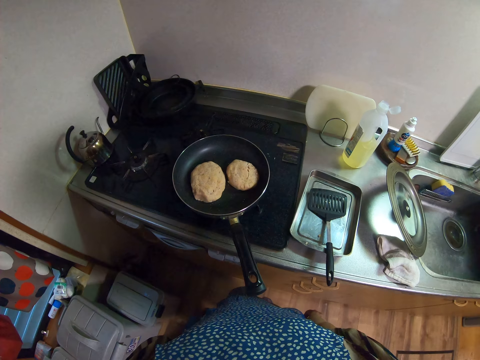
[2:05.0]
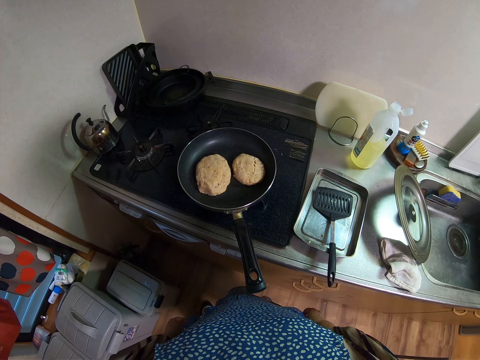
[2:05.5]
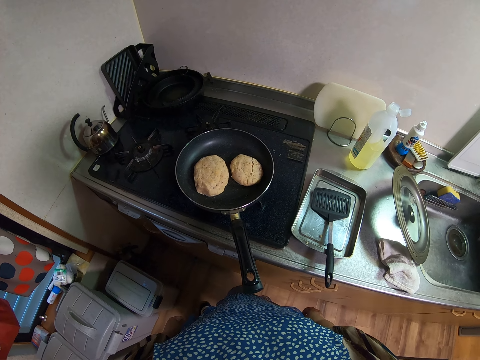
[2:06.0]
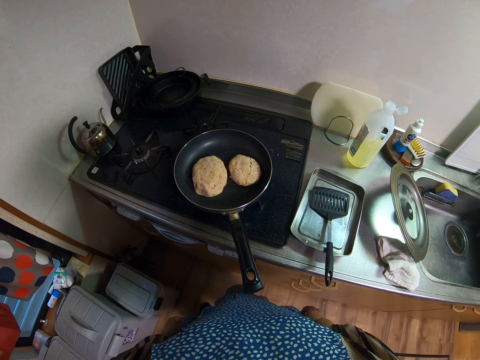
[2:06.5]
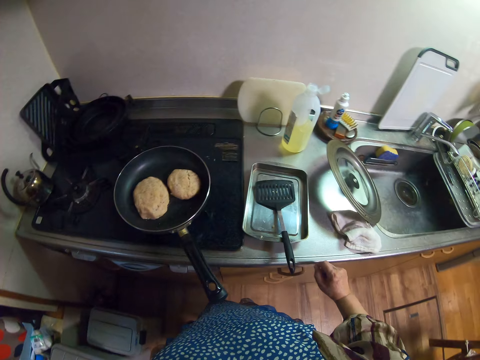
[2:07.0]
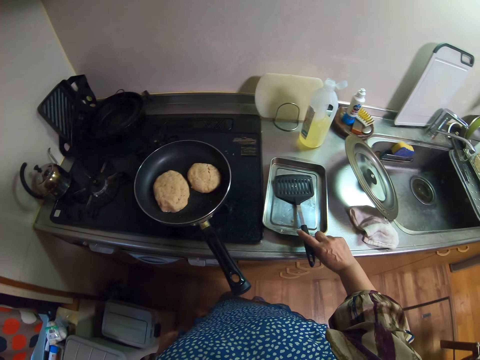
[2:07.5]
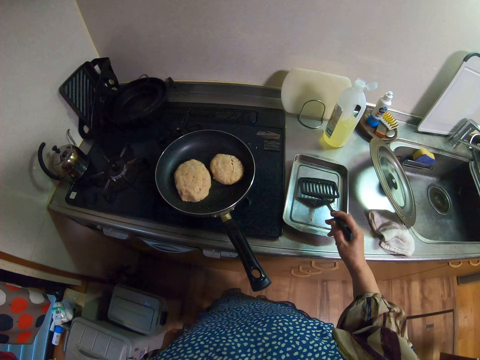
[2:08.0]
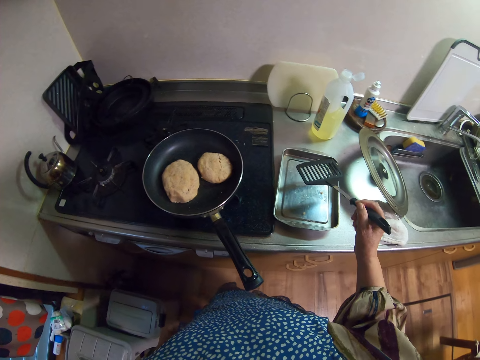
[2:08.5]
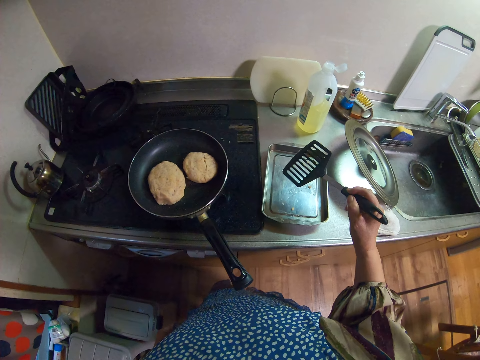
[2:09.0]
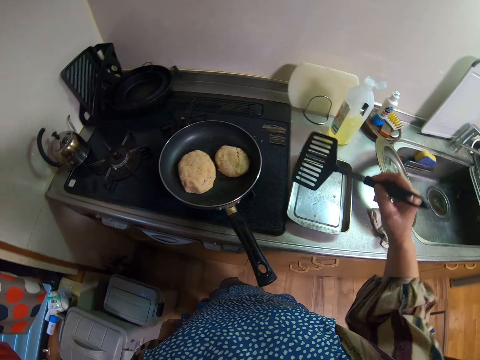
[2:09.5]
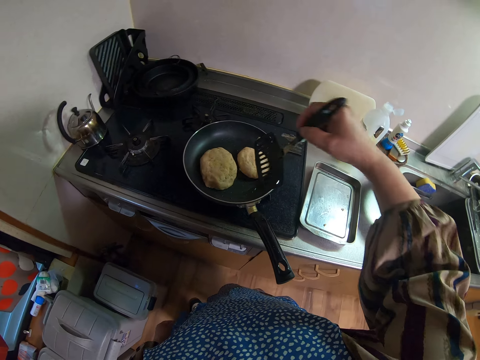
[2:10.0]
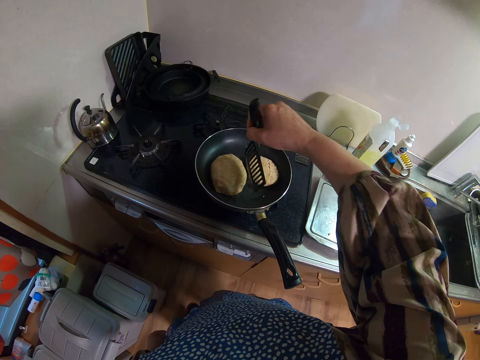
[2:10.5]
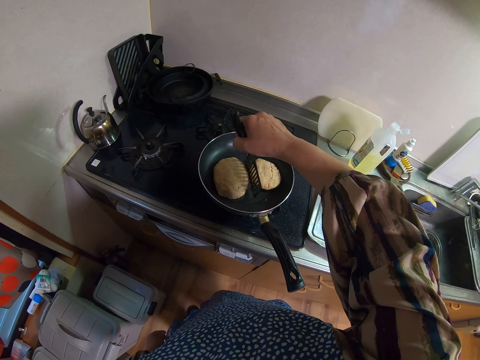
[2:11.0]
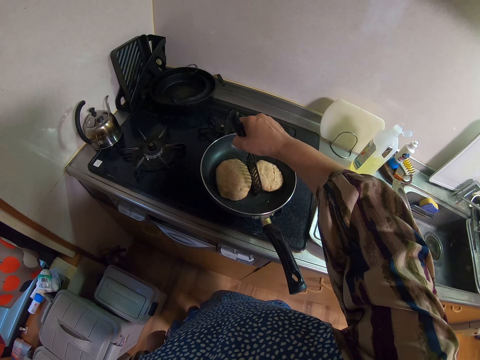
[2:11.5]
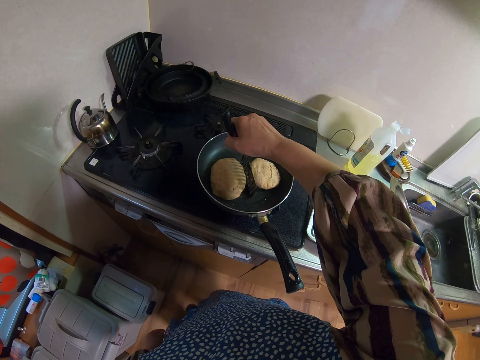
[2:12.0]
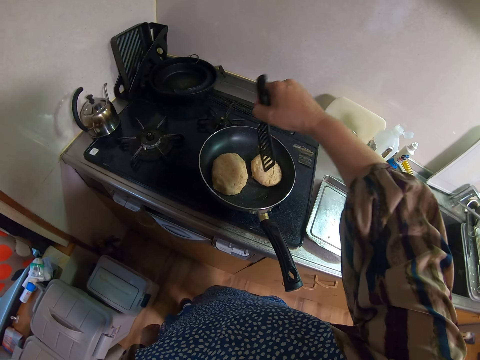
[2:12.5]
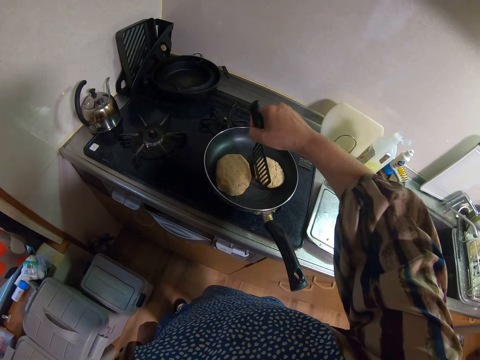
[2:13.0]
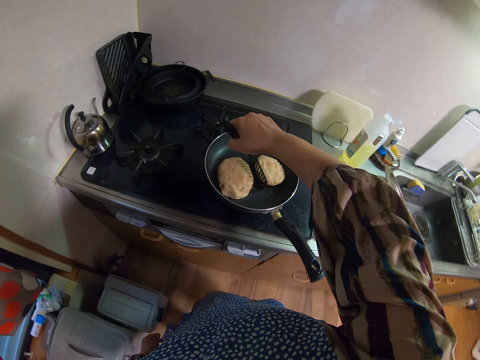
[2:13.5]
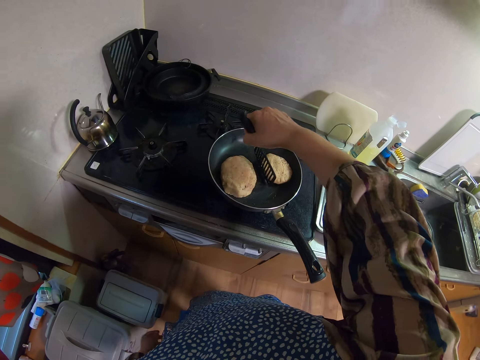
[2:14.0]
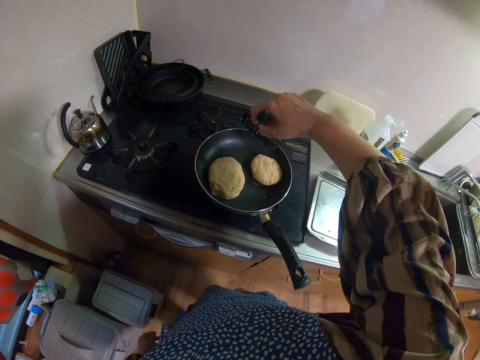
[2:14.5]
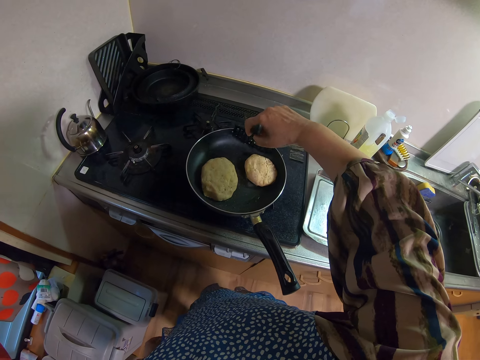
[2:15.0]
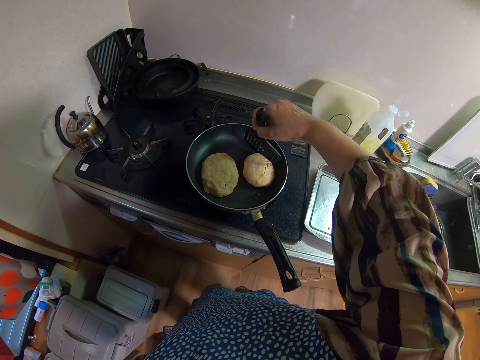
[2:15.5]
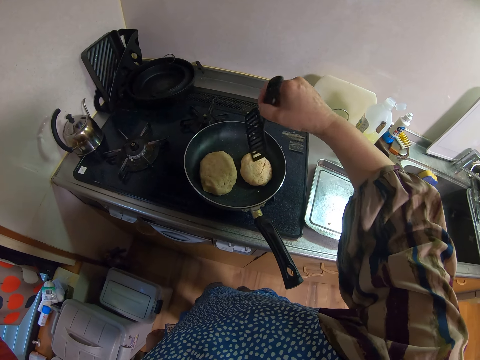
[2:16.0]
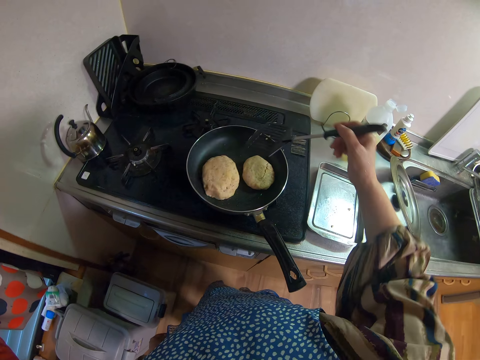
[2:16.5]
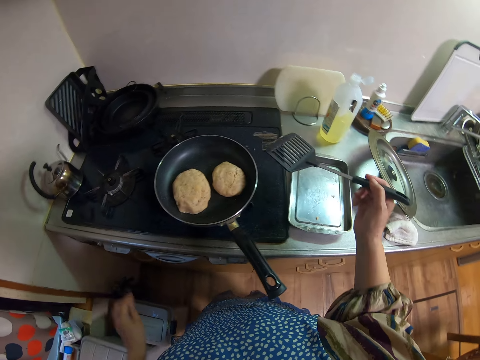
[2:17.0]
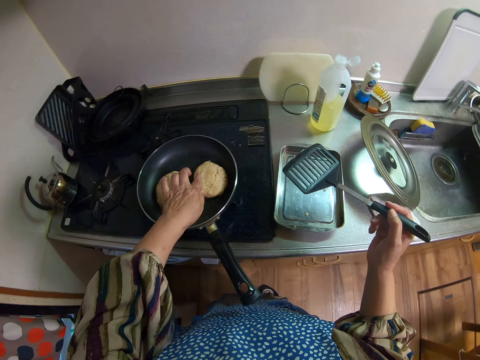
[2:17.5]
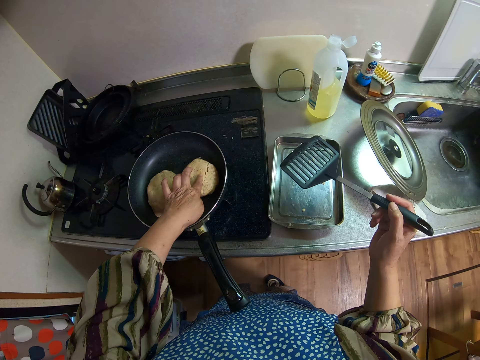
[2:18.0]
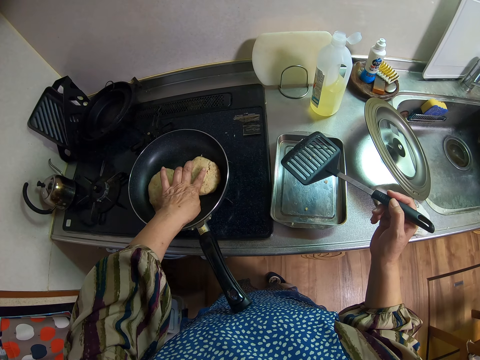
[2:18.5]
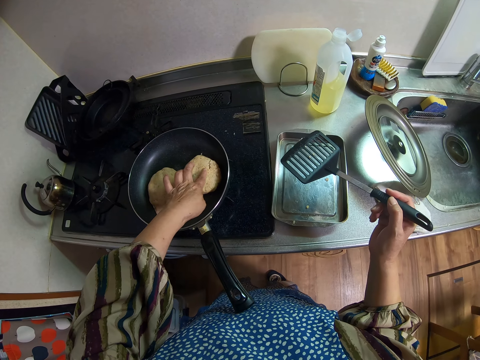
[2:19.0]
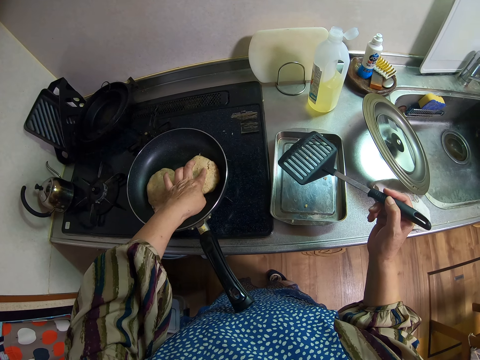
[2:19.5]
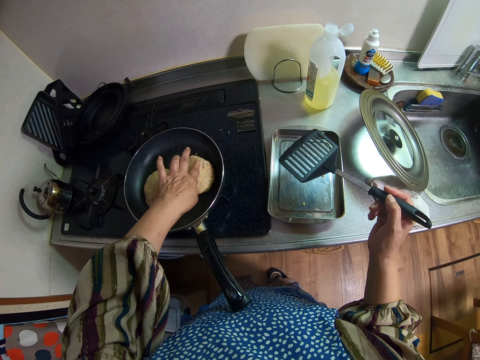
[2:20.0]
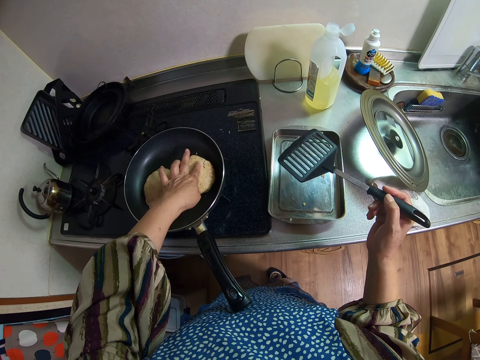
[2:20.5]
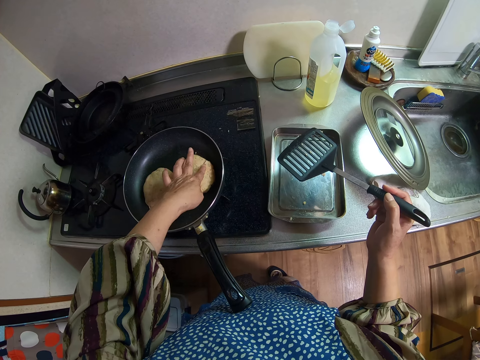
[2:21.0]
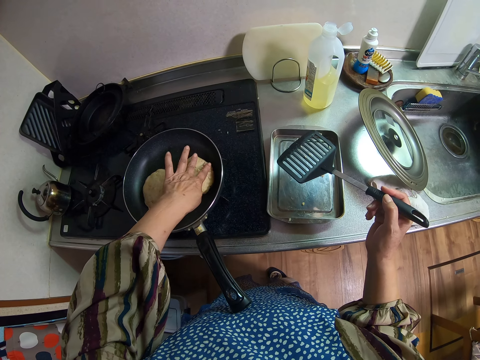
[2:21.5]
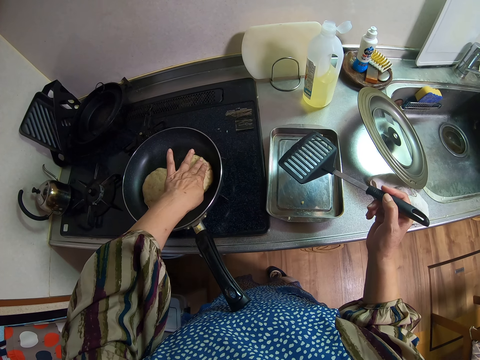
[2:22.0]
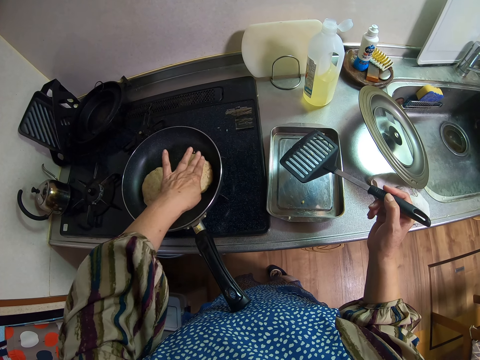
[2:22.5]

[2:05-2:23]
The camera wearer picks up the turner with her right hand. She moves the dough in the frying pan with the turner. She touches the dough with her hands. She presses the dough in the frying pan with her left finger.

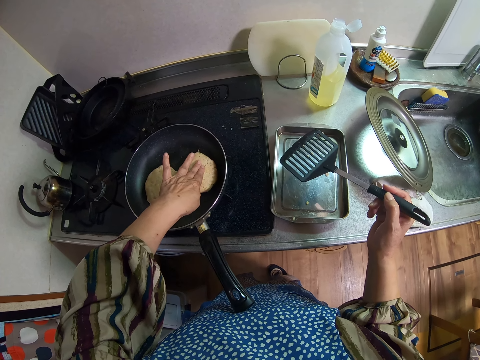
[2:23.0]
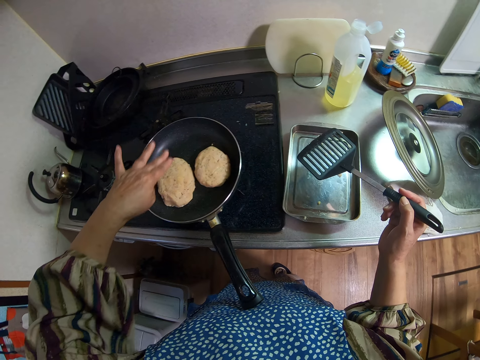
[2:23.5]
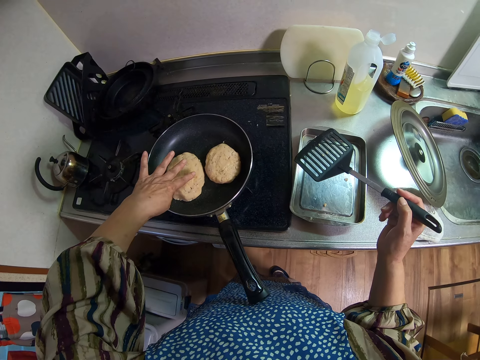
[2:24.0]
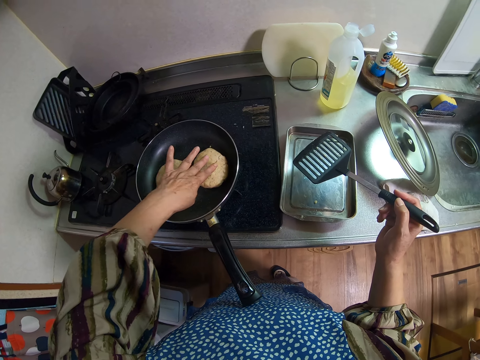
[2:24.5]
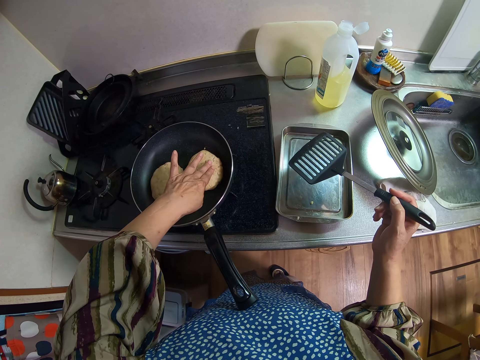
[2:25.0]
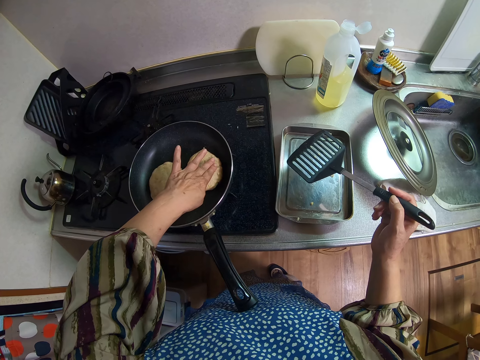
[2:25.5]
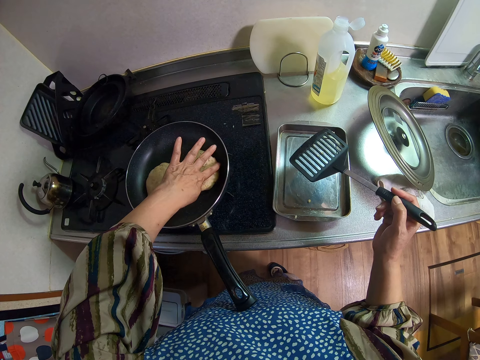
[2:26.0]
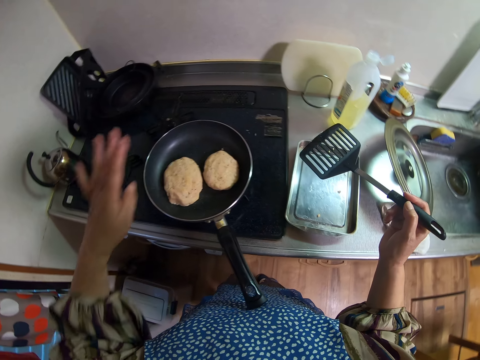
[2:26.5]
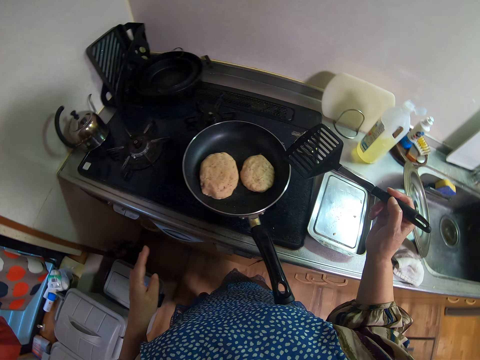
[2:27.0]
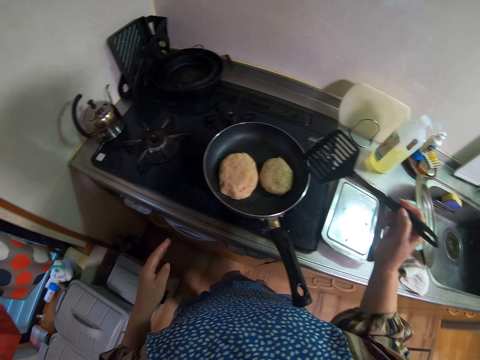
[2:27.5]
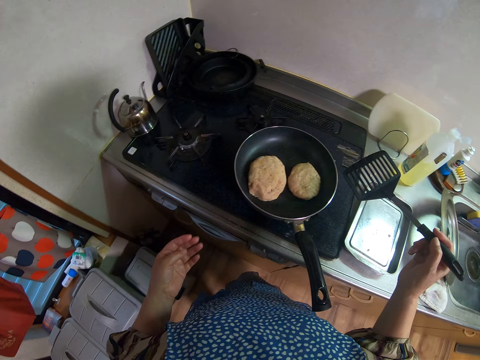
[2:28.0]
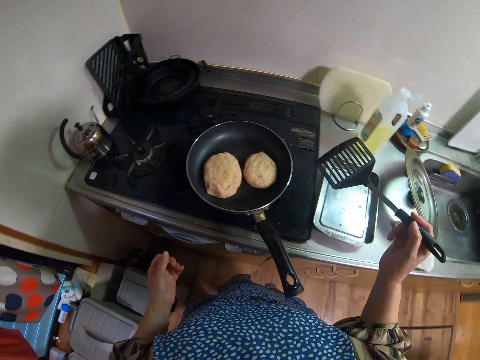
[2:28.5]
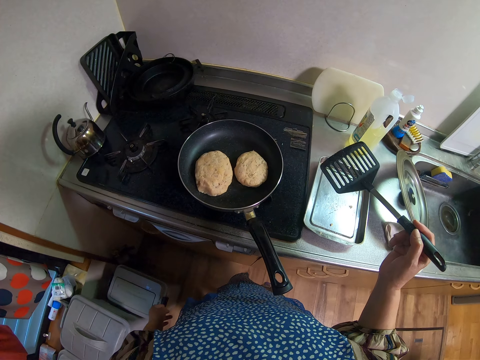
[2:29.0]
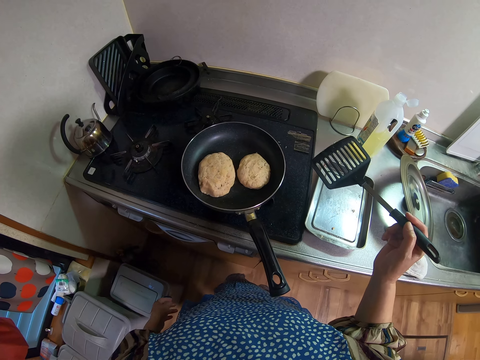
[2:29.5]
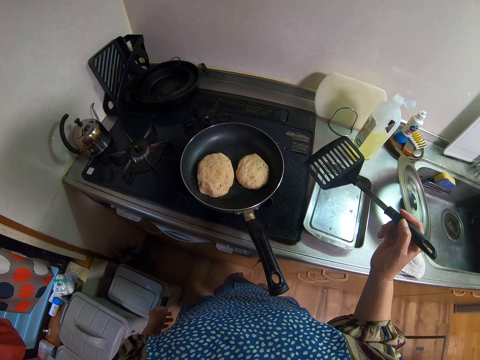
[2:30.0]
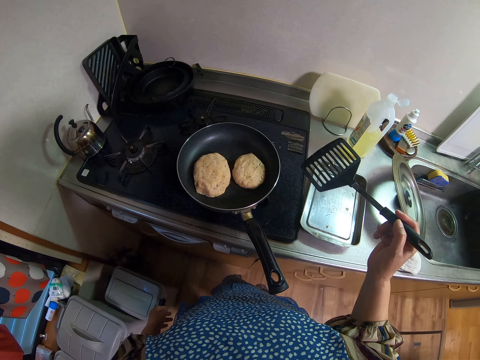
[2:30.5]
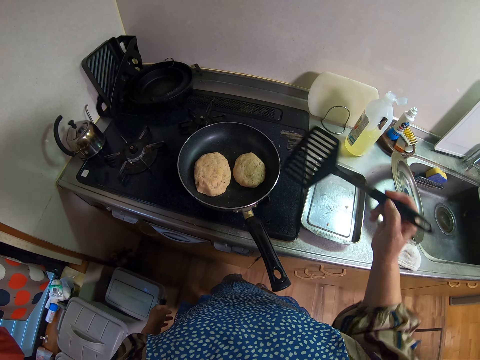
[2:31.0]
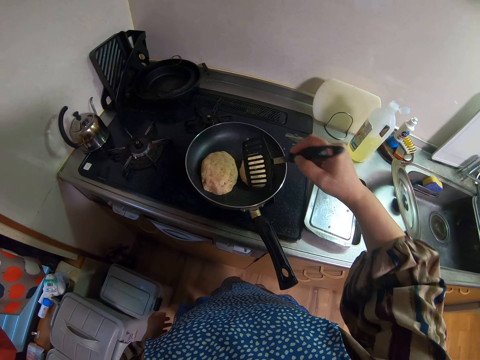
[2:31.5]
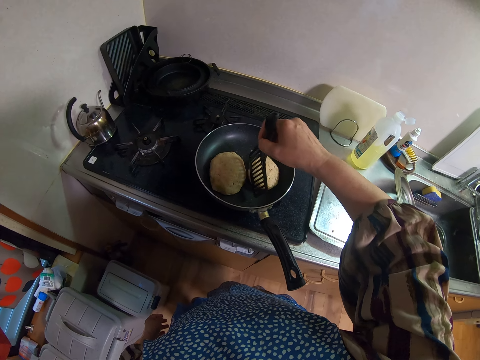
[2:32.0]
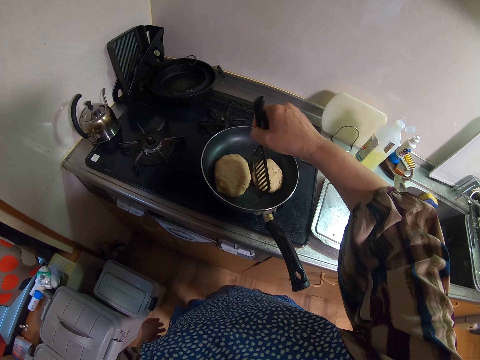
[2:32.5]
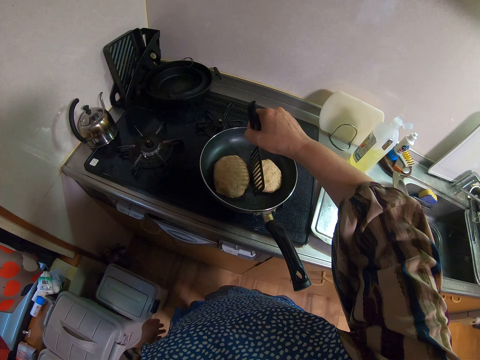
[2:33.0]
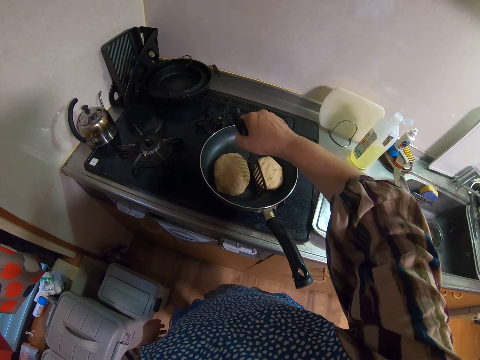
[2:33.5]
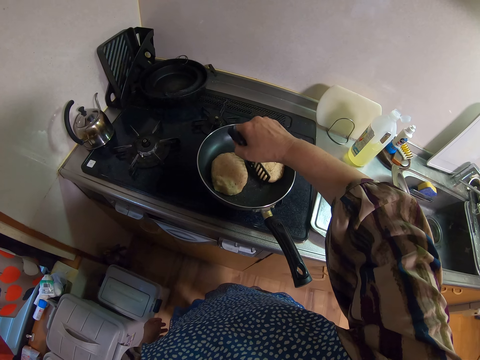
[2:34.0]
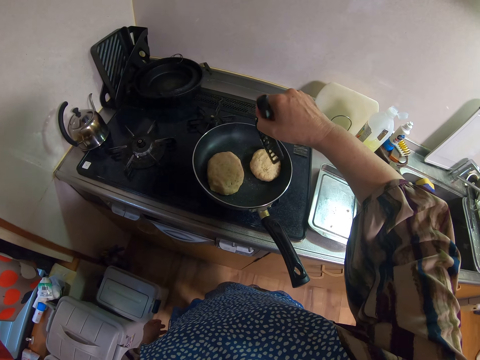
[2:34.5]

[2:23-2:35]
The camera wearer moves the dough in the frying pan with the turner.
